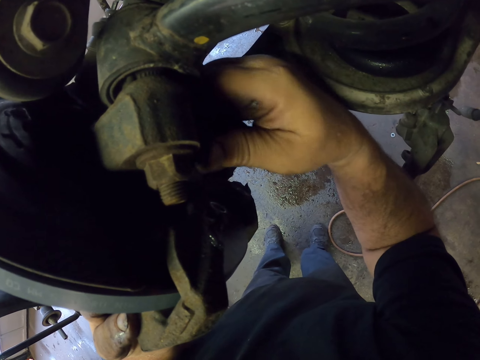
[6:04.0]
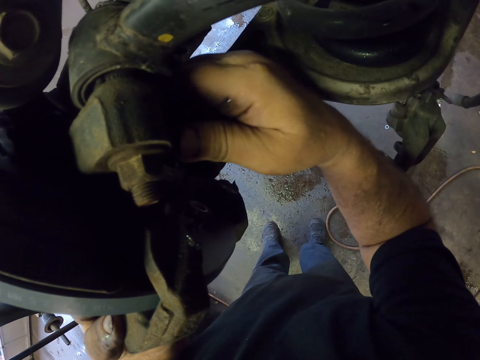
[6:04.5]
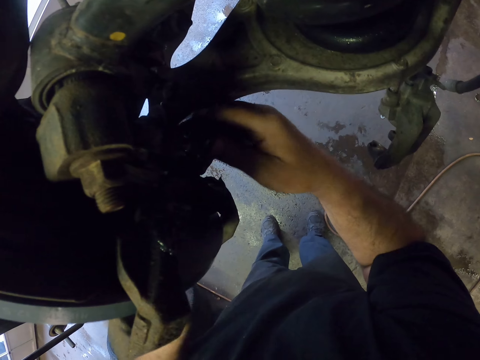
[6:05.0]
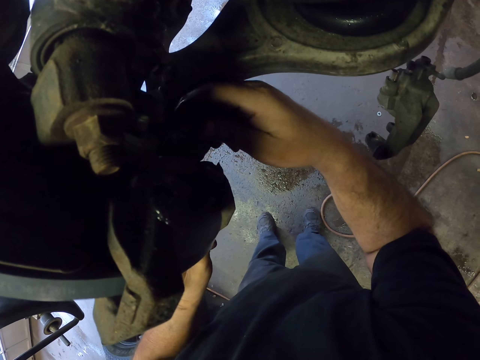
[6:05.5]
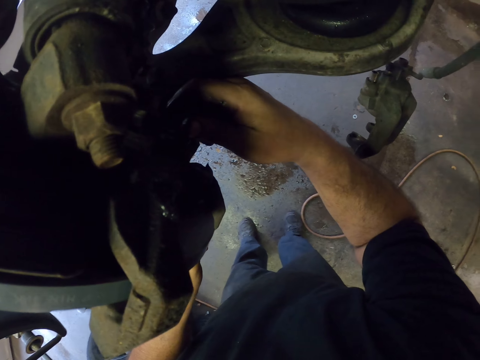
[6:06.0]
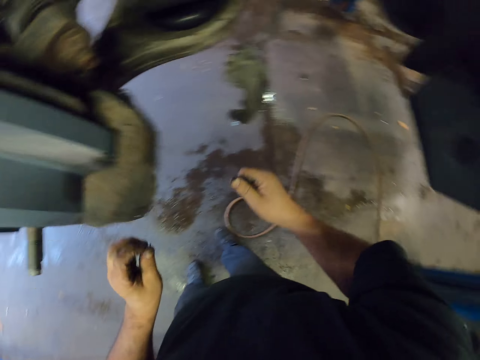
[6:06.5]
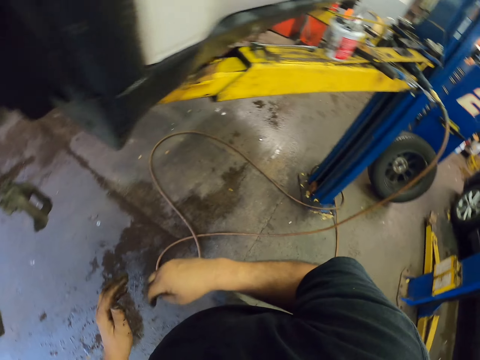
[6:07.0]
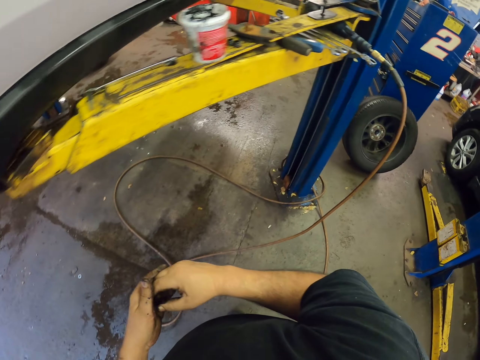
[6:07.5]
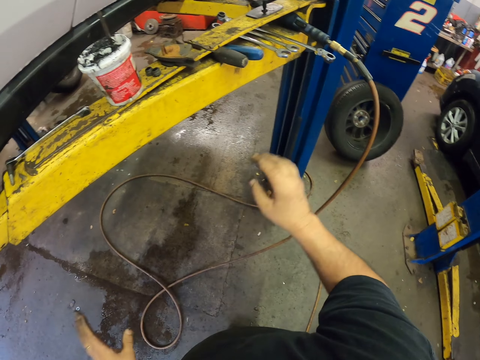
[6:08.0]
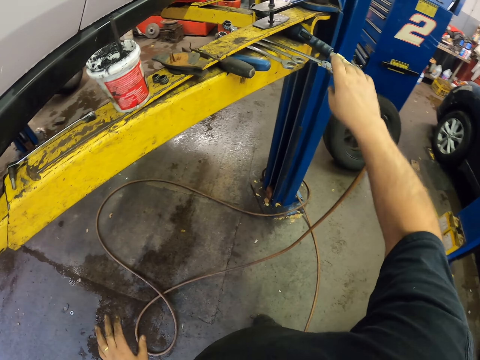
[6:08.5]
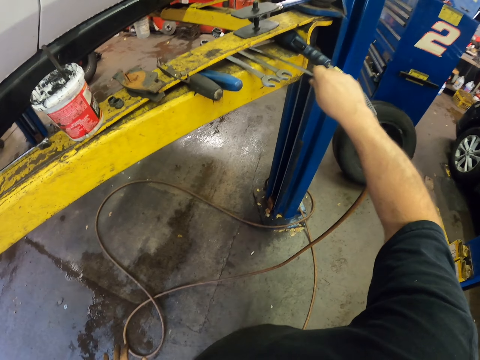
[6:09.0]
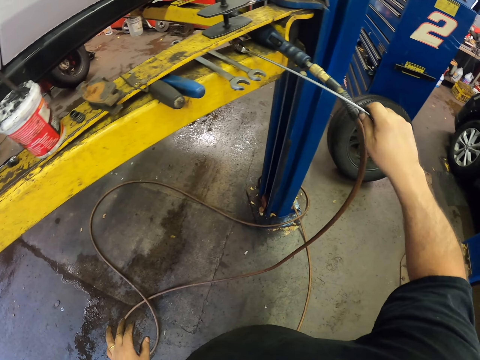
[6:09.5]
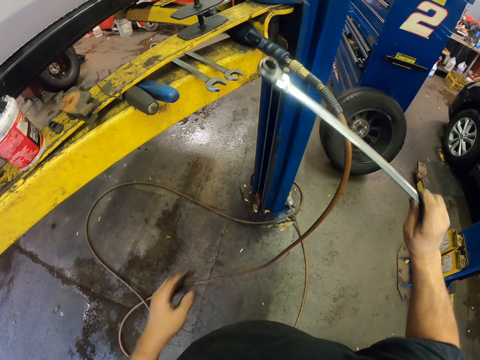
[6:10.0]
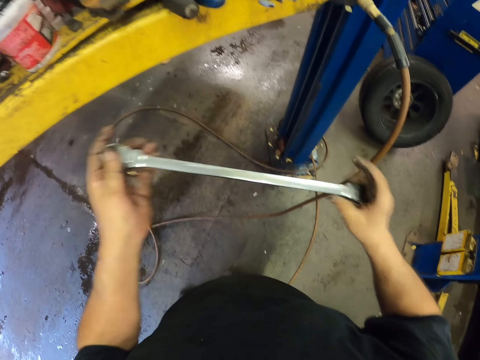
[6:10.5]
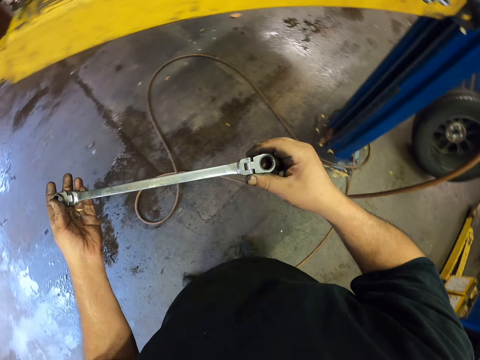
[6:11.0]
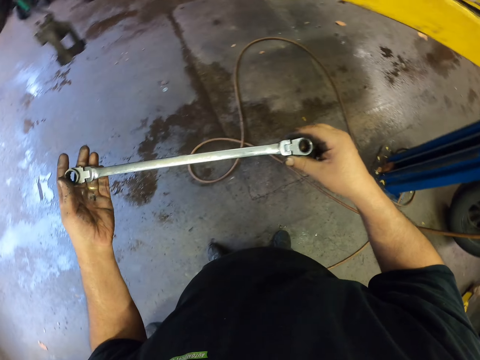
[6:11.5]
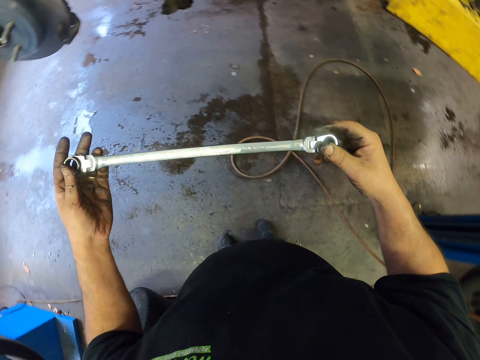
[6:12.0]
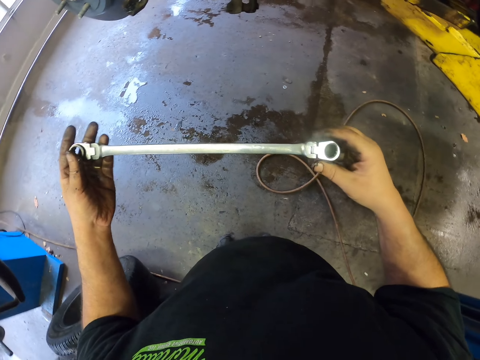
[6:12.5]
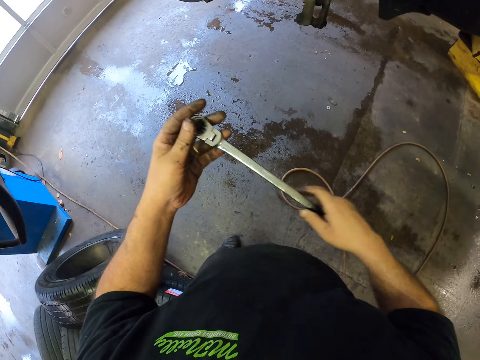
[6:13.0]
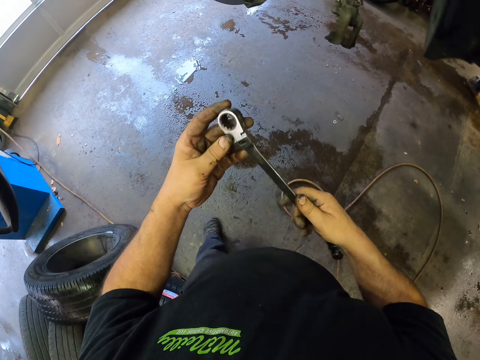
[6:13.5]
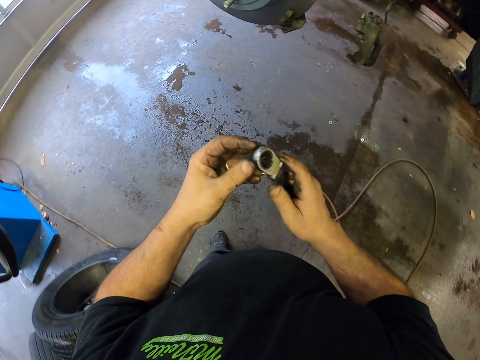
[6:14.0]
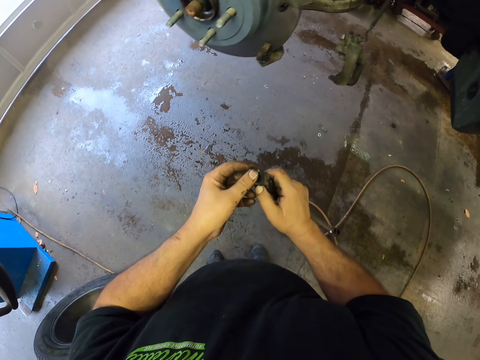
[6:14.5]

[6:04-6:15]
The camera wearer rubs his hands. He picks up the spanner. He adjusts the spanner. He looks at the spanner.

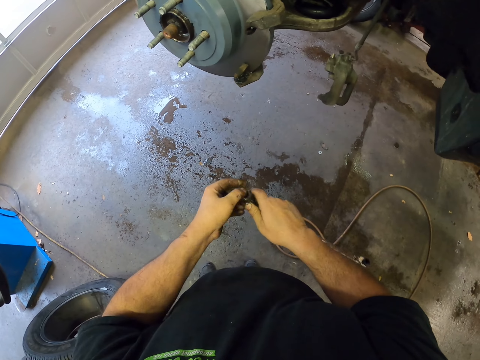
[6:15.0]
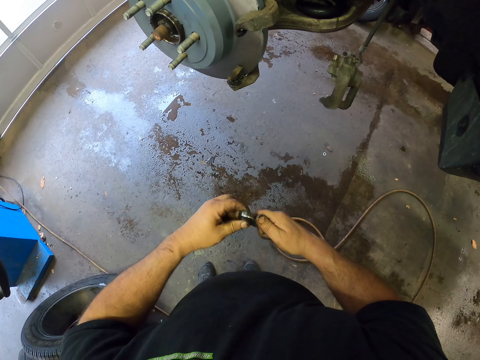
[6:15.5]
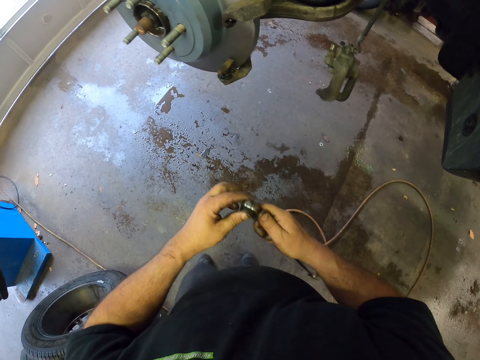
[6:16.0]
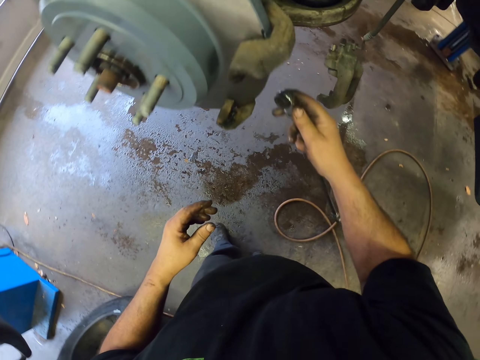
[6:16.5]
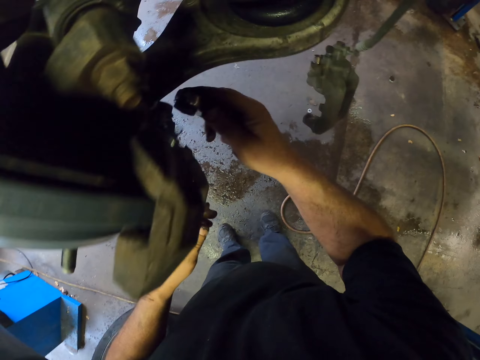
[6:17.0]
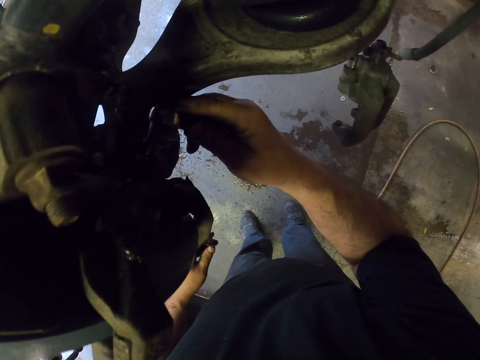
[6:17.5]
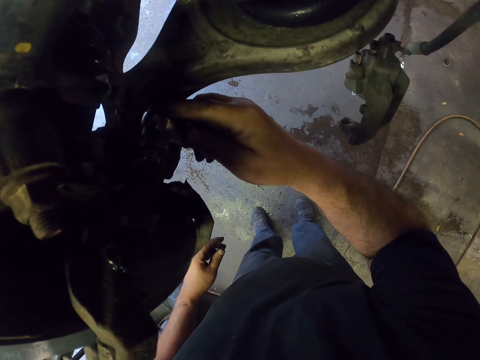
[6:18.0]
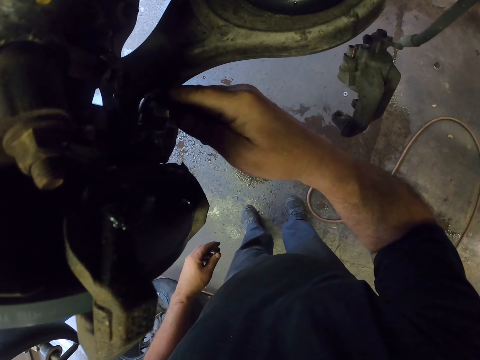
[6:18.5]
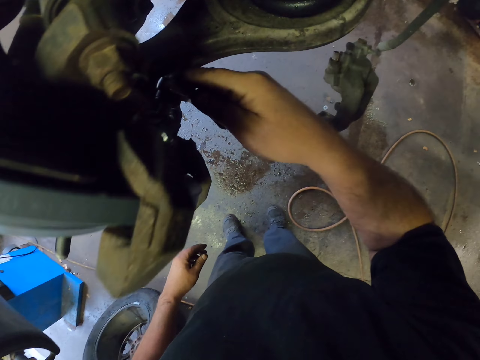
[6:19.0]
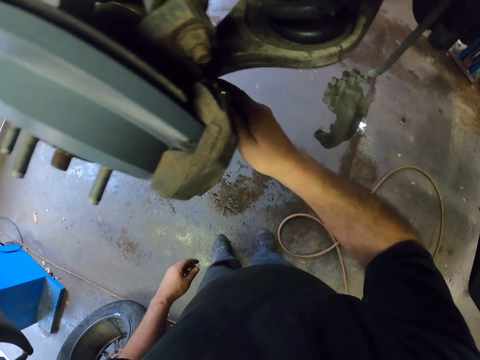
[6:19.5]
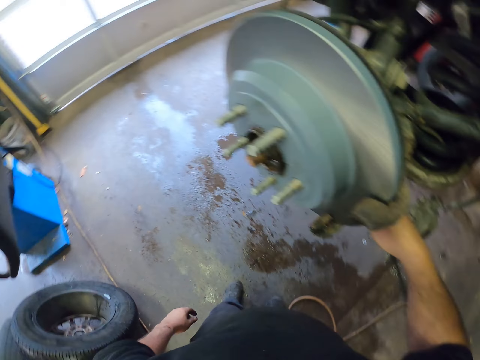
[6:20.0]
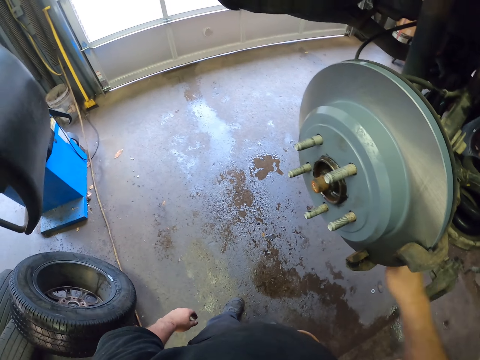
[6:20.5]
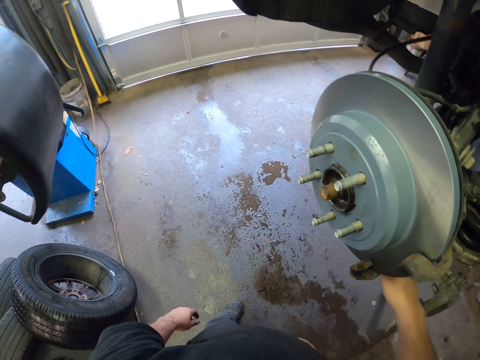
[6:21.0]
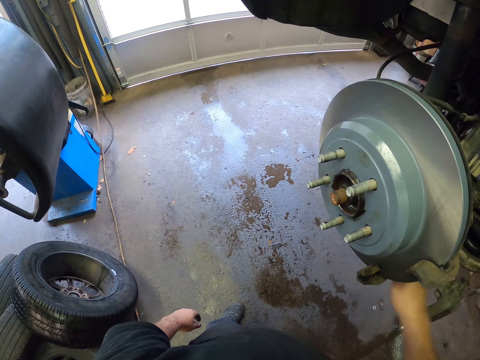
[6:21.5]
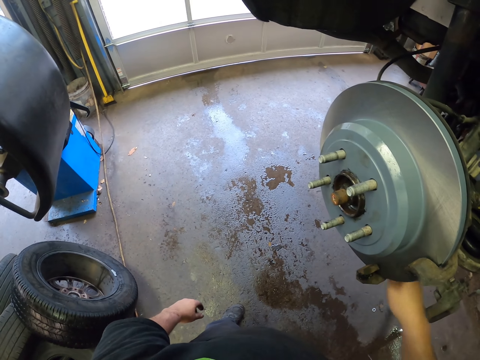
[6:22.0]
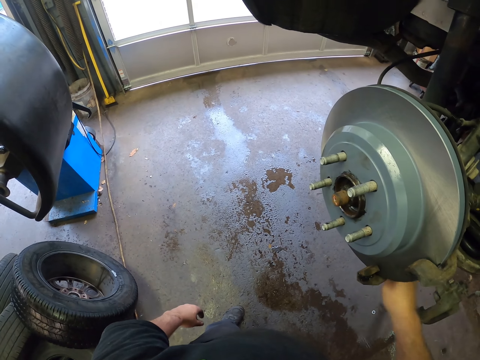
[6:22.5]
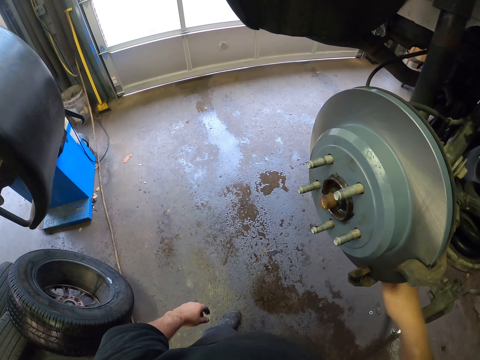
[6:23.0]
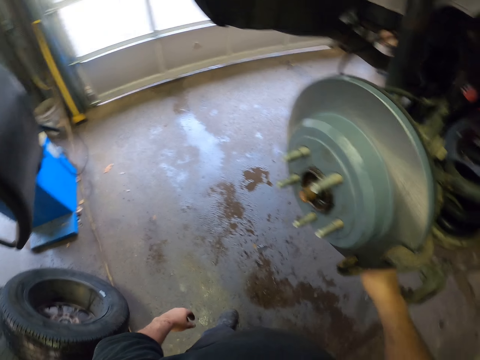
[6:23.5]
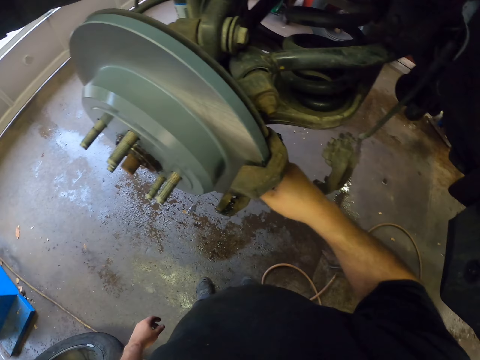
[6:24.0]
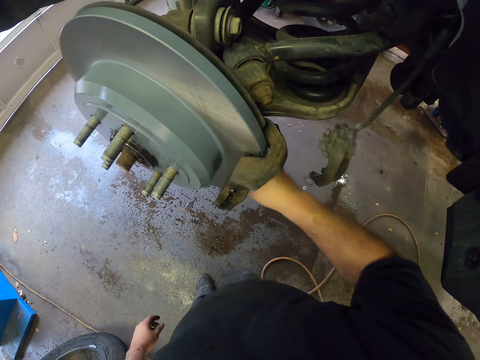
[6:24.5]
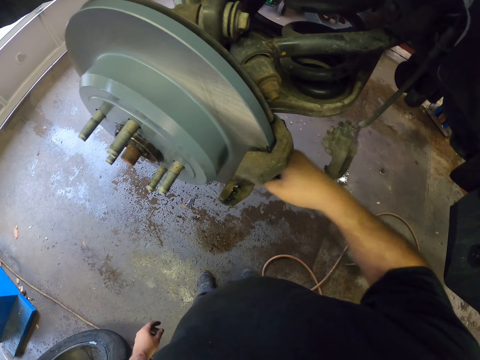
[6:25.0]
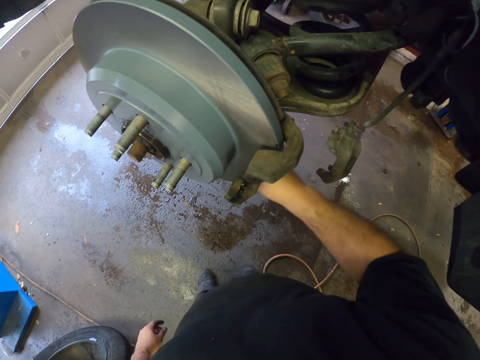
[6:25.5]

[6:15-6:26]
The camera wearer tightens the bolt into the car with a spanner.

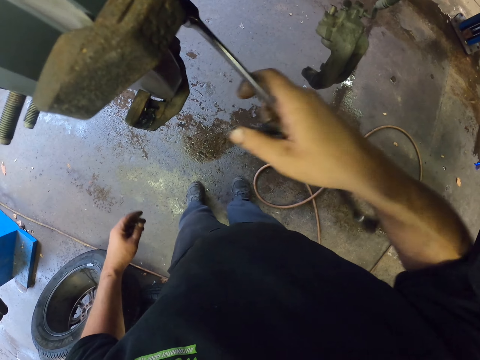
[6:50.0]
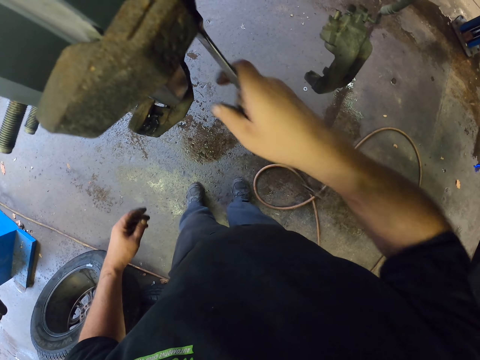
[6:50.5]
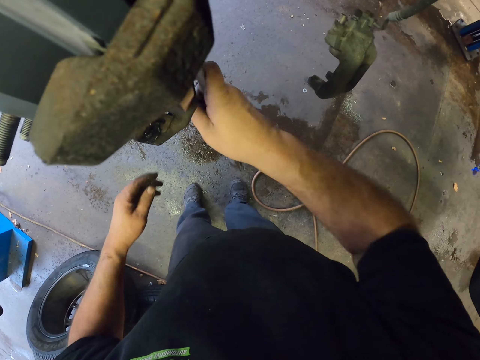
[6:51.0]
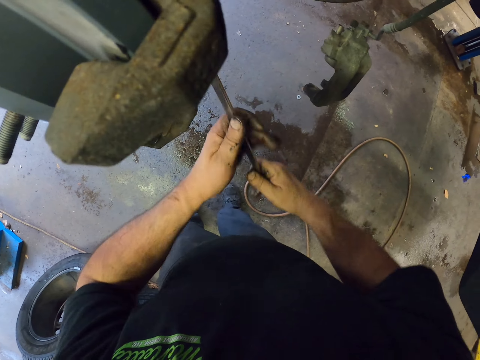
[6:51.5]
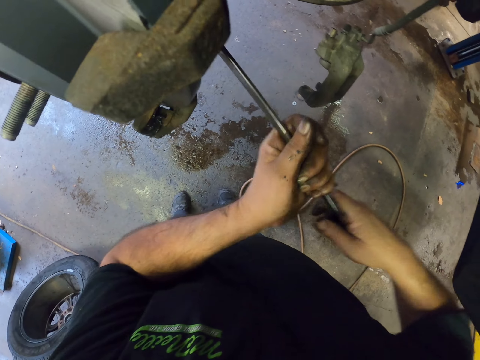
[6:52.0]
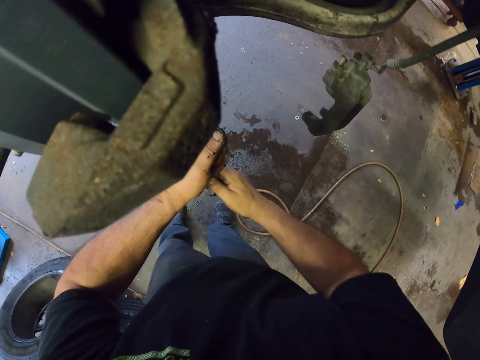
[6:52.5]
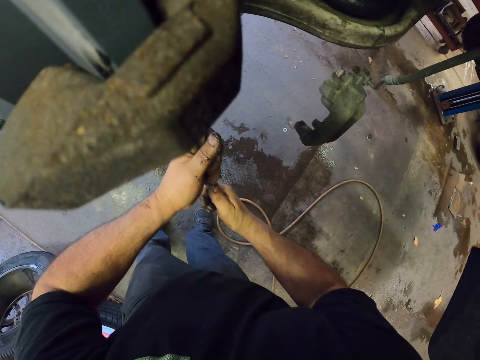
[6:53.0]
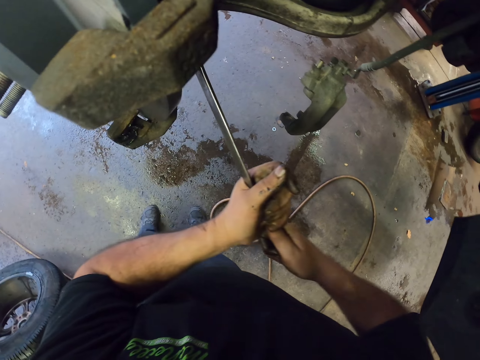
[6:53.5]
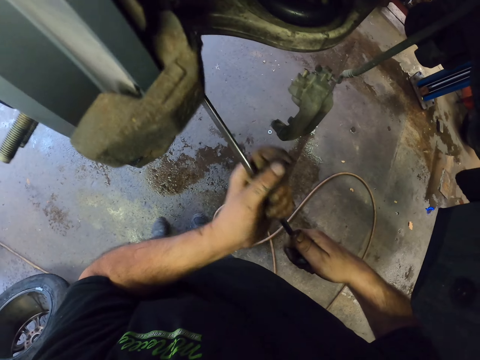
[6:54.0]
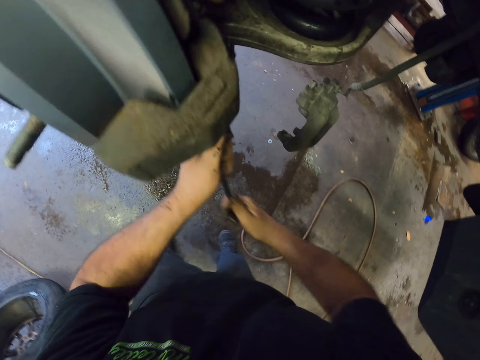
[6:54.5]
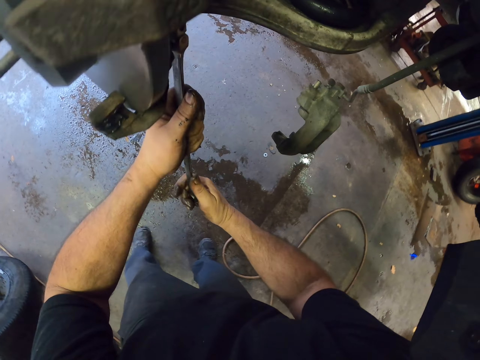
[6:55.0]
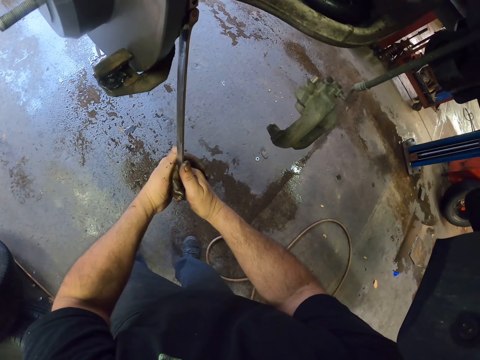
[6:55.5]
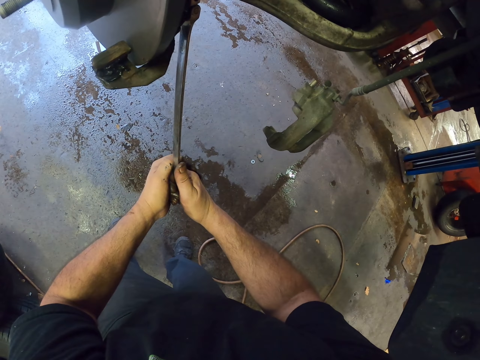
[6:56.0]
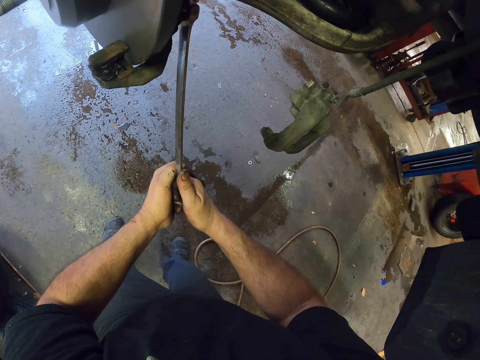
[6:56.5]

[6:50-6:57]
The camera wearer tightens the bolt with both hands.
